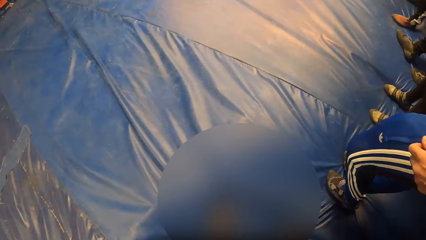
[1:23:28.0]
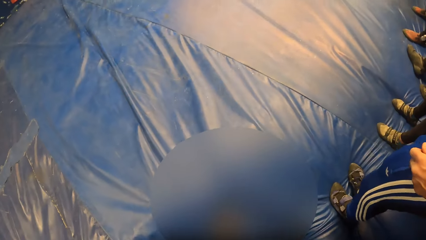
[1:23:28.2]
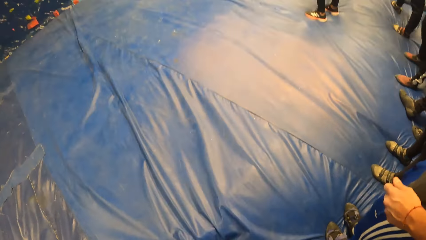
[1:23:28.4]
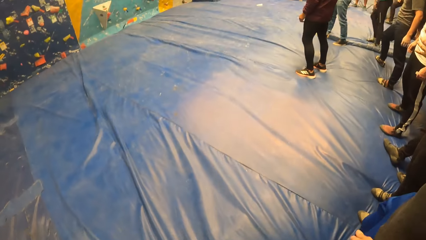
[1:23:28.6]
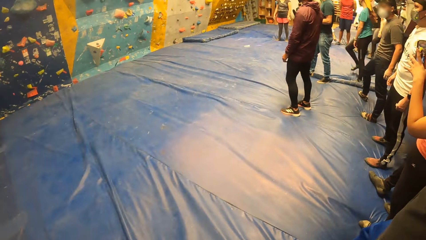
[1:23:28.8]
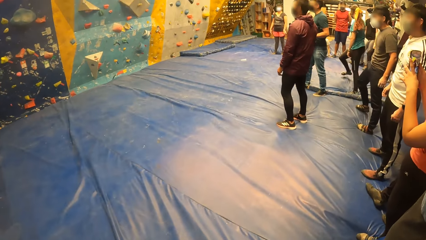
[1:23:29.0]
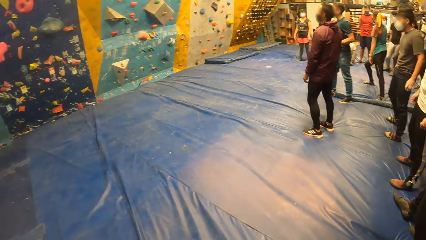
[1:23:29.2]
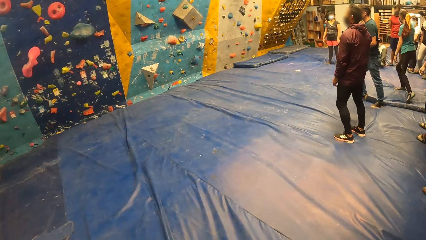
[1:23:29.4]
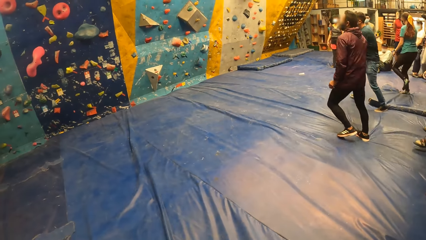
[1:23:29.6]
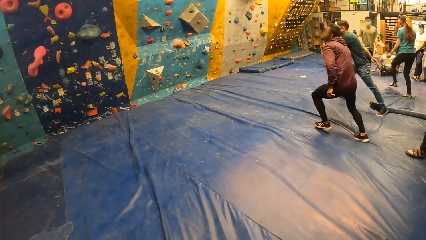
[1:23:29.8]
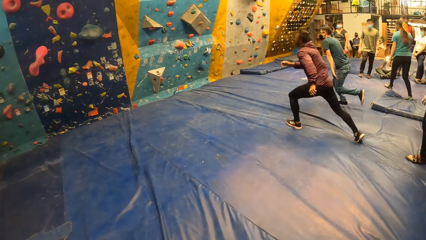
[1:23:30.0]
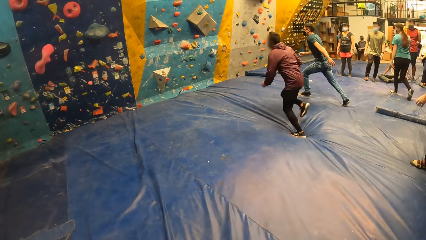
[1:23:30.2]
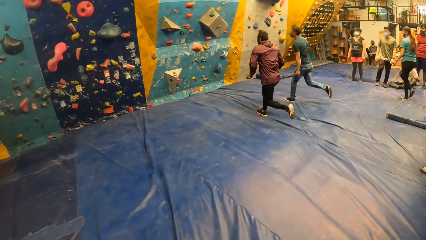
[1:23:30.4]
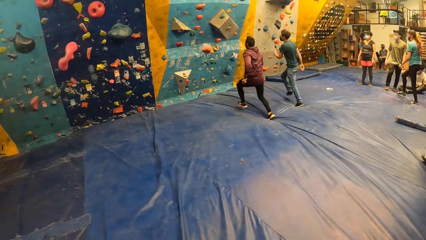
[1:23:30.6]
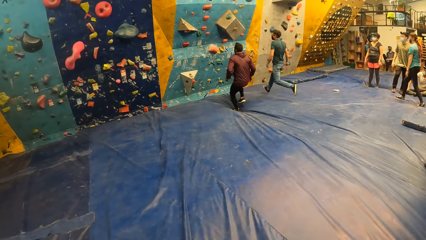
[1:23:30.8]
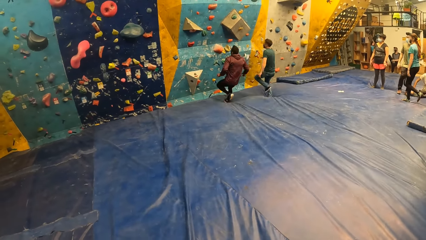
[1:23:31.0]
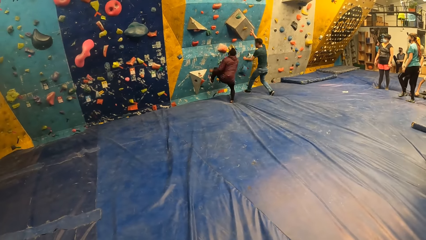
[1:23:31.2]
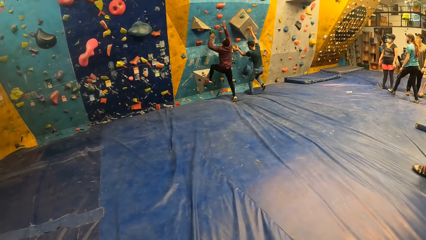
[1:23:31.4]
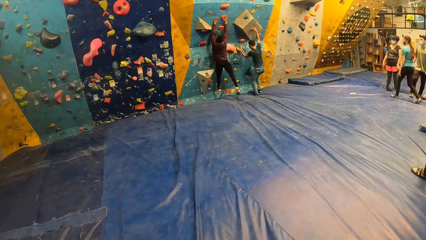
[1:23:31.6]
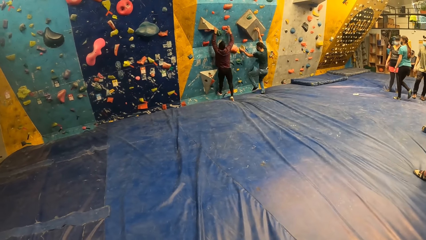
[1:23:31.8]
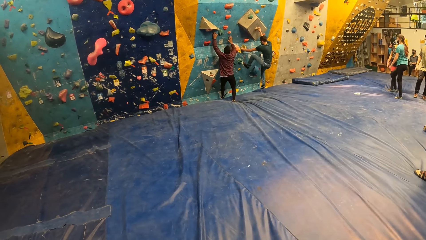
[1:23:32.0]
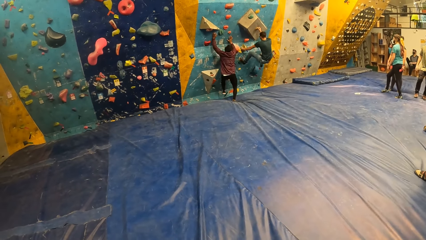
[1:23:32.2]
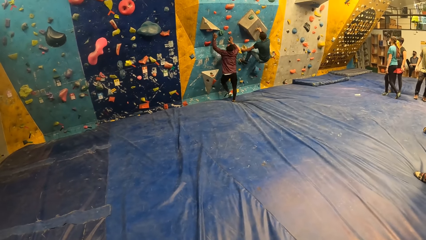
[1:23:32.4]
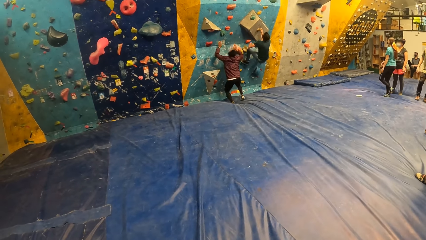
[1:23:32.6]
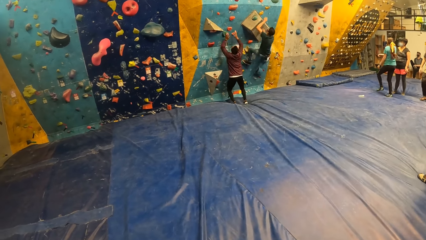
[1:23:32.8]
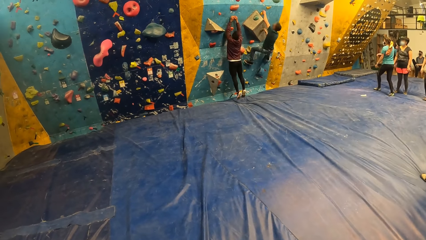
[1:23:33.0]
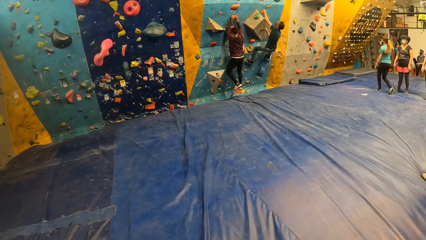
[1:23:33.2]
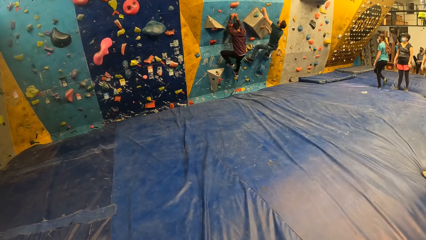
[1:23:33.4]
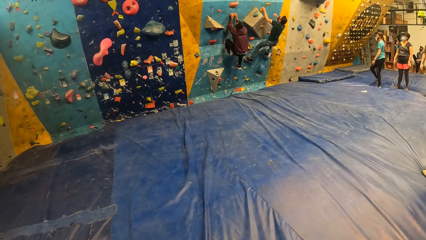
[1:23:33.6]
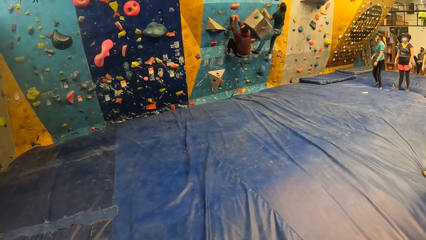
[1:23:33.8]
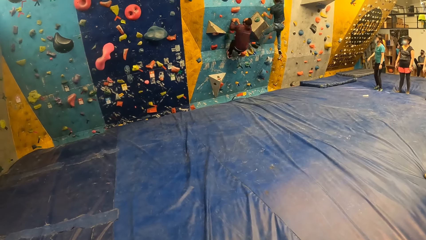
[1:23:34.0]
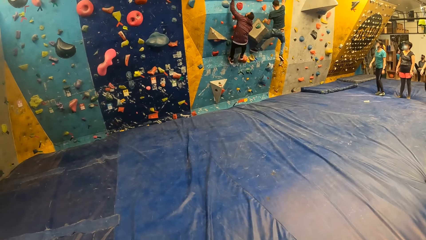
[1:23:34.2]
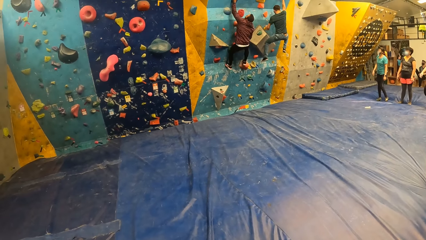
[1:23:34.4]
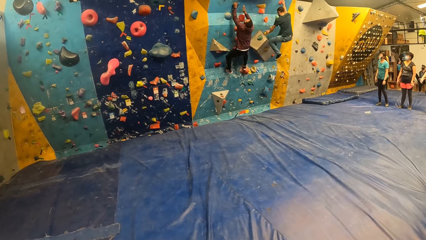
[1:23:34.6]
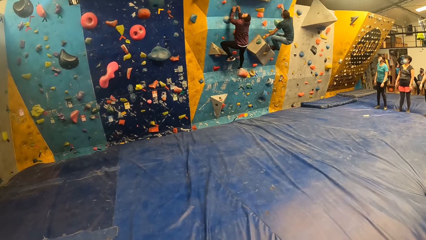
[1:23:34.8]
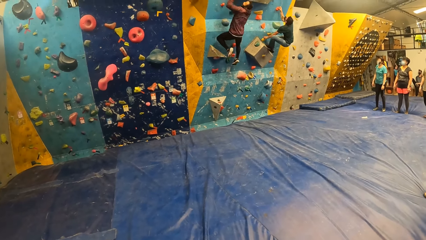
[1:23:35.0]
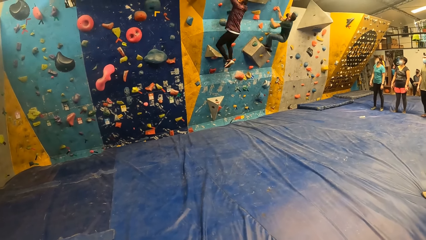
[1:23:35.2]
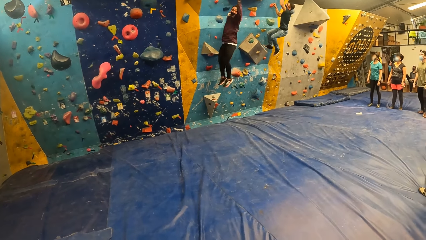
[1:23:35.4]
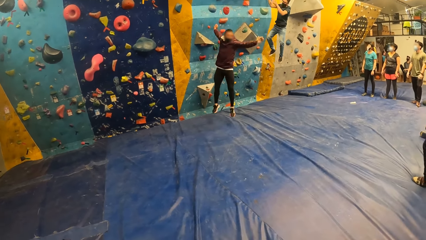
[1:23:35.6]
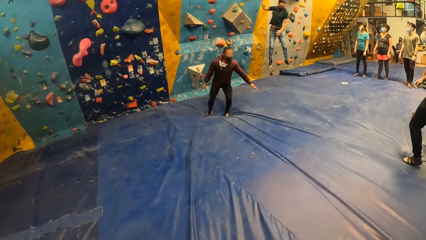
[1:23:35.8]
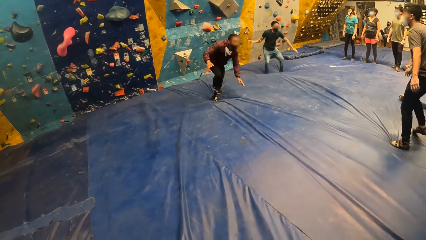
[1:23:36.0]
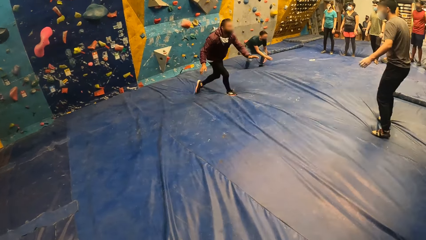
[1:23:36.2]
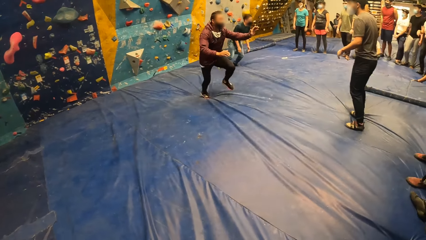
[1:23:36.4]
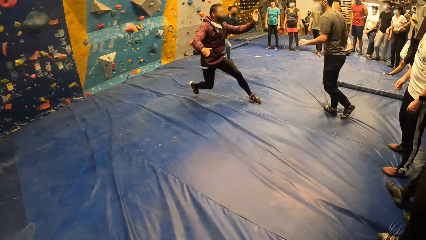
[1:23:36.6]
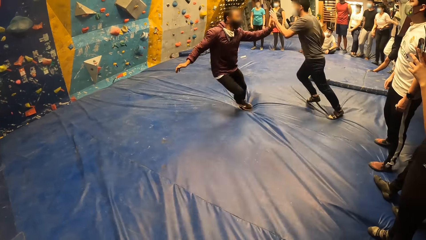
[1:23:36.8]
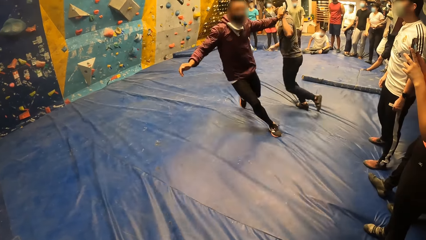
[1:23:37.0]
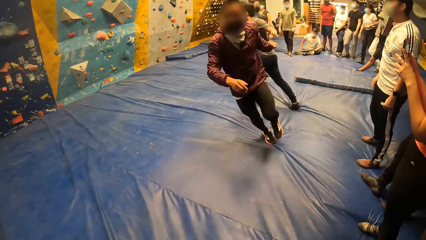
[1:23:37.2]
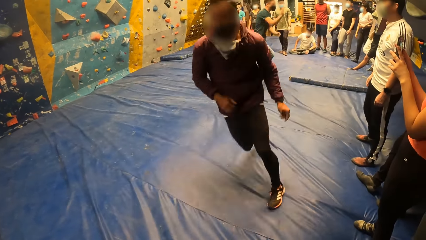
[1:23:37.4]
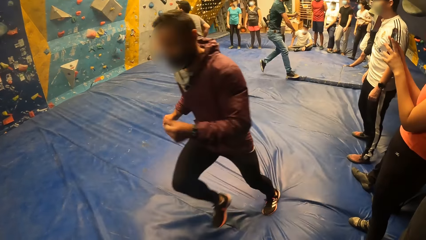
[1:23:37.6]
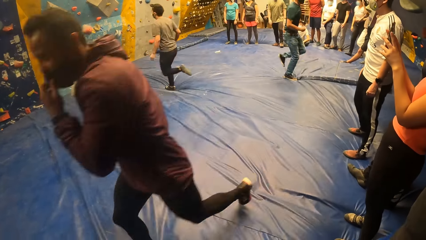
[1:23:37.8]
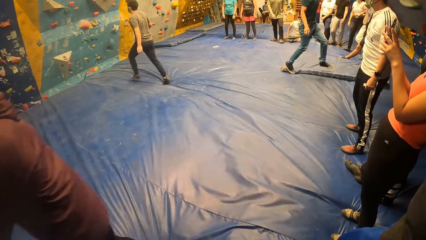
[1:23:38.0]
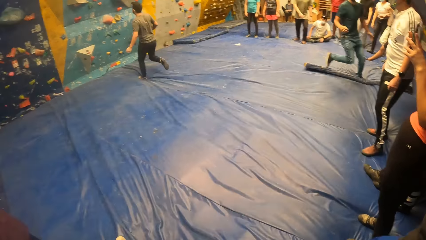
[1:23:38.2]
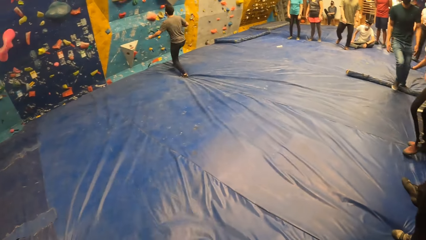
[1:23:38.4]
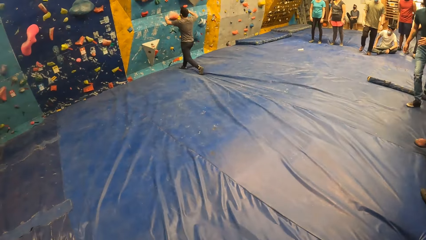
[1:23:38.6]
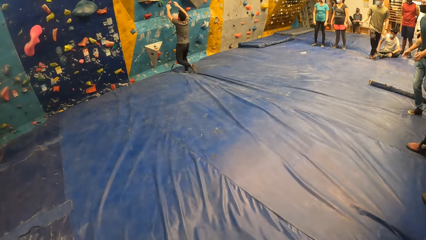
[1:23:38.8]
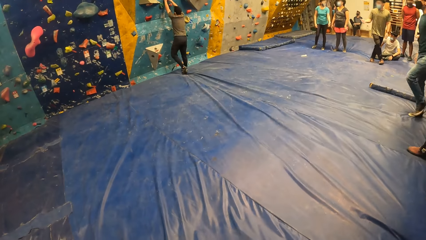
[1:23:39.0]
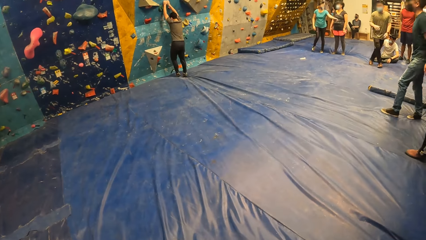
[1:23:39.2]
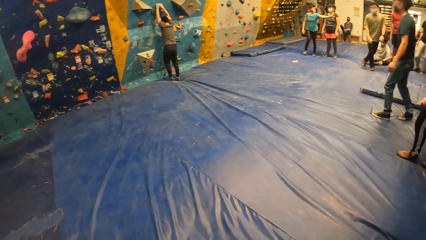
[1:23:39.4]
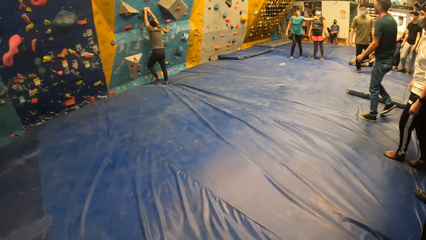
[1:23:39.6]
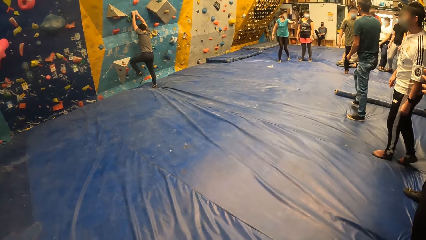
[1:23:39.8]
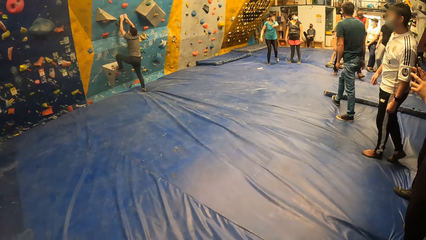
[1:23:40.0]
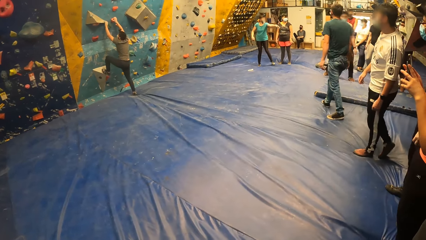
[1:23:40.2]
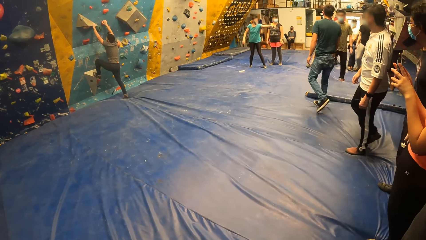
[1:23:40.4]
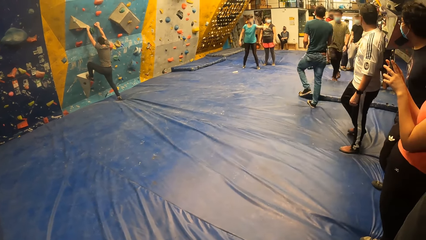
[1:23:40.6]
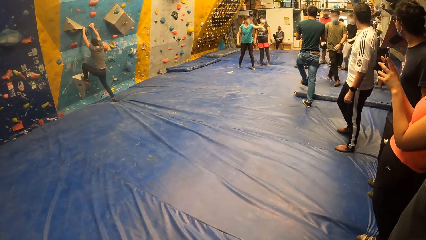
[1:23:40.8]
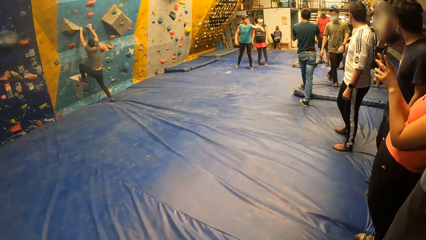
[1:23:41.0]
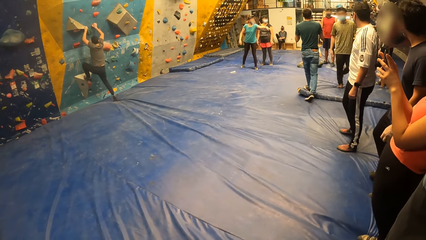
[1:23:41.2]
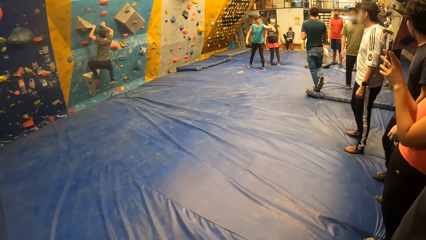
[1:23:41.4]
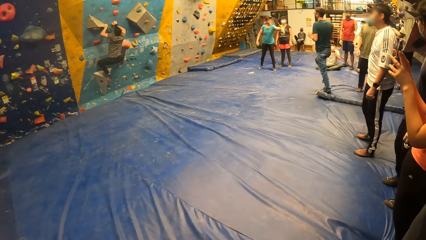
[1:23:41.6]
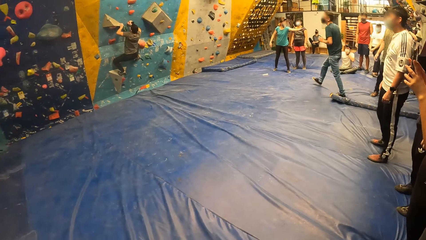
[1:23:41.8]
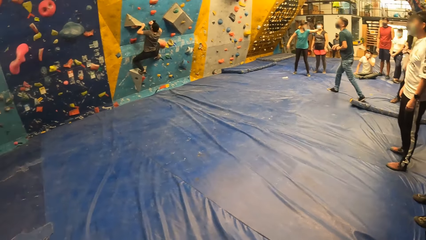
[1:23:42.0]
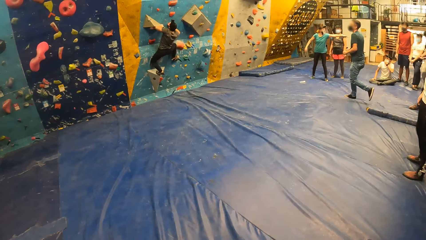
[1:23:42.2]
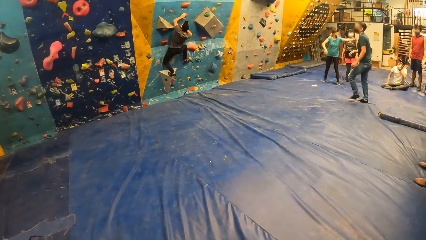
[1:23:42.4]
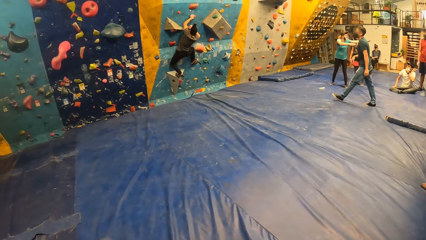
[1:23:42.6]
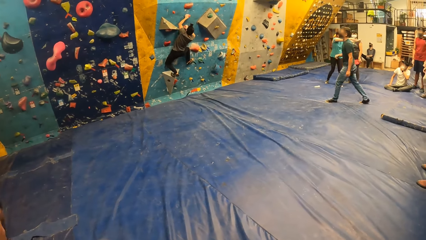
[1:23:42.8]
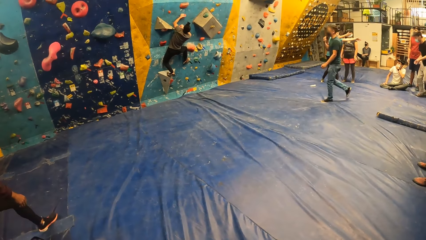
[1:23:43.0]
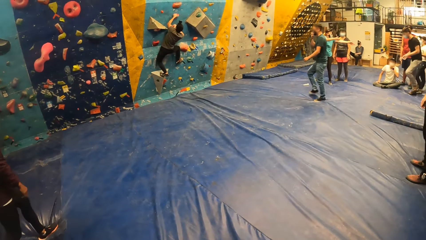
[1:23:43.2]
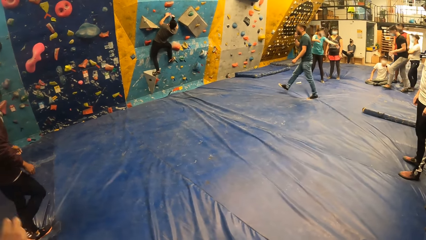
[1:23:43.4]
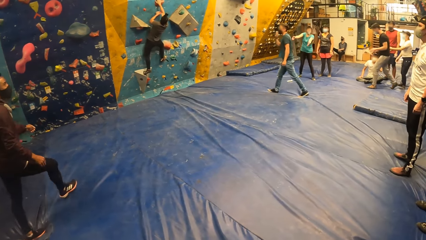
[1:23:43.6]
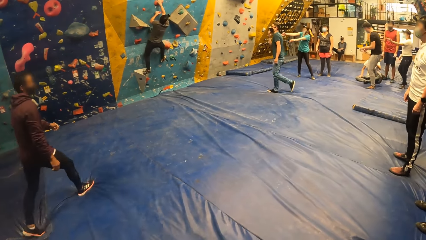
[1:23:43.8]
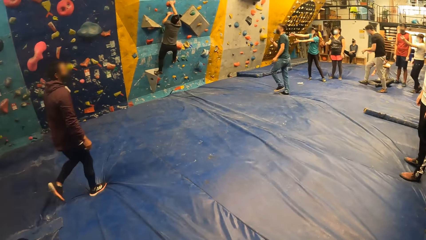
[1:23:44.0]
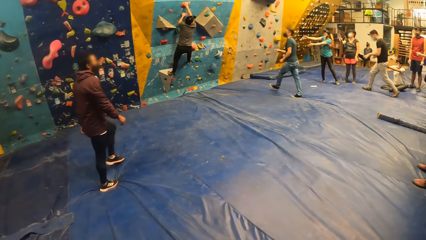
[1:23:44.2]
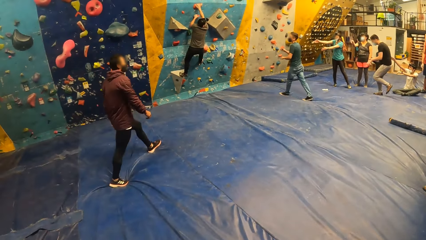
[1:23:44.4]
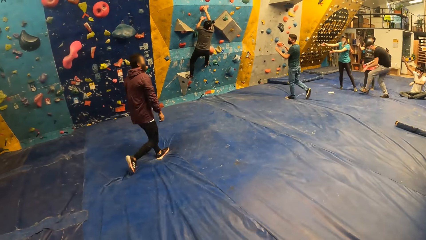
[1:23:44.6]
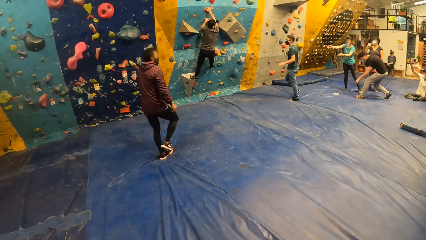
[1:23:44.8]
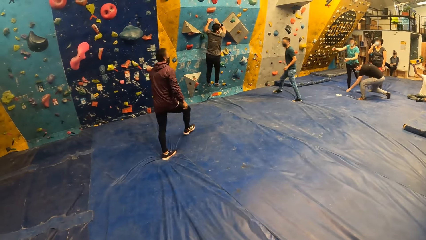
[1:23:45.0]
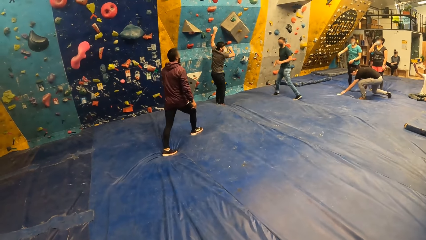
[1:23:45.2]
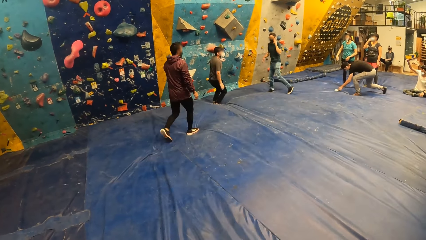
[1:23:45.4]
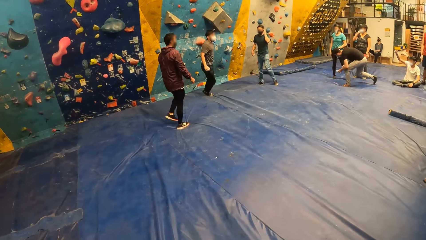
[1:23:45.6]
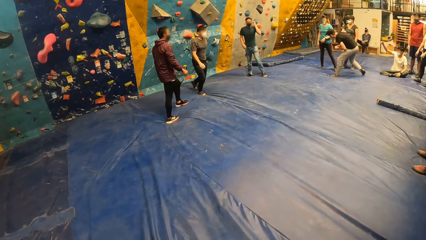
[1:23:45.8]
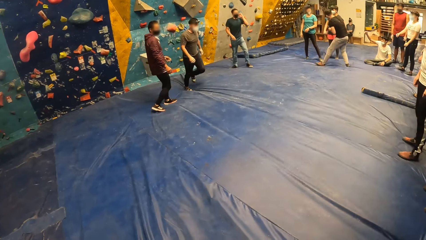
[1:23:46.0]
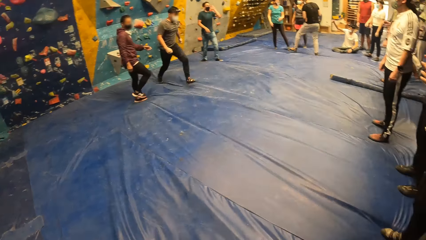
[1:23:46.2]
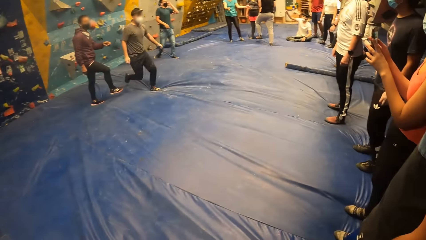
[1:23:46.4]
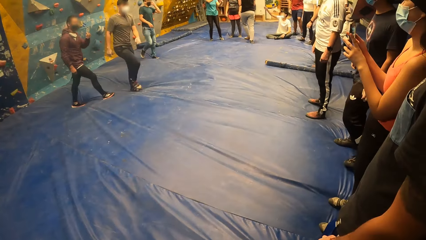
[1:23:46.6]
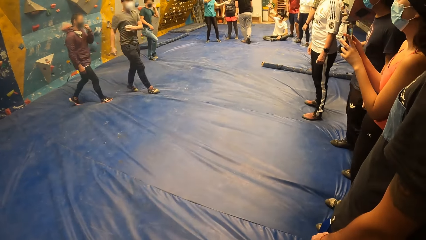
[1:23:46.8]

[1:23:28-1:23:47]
The camera wearer moves his head. A man runs to the wall. Another man runs to the wall. The other man climbs the rock climbing wall with both hands and both legs. The first man climbs the wall with both hands and both legs. The first man jumps from the wall to the ground. The other man jumps from the wall to the ground. The other man runs. The other man shakes the left hand of a third man with his left hand. The other man taps the third man's hand. The third man runs to the wall. The first man runs. The third man climbs the wall with both hands and both legs. The first man walks around. The other man walks around. A person picks up the paper from the floor. The first man interacts with the third man. The third man jumps from the rock climbing wall. The third man walks around.
